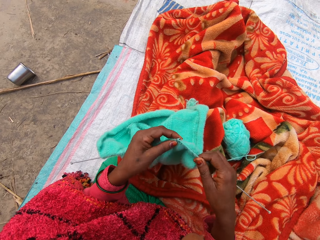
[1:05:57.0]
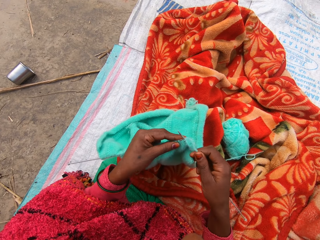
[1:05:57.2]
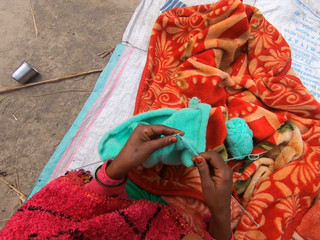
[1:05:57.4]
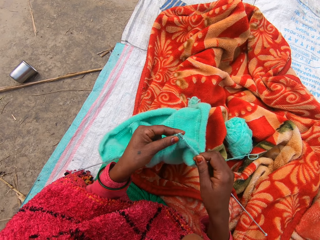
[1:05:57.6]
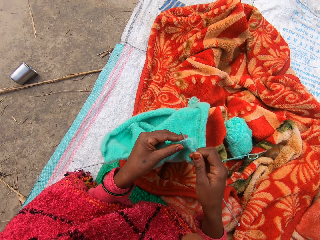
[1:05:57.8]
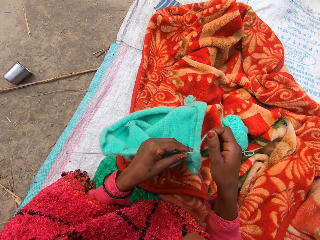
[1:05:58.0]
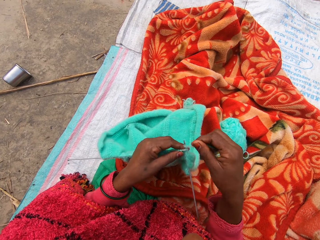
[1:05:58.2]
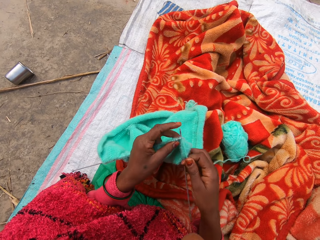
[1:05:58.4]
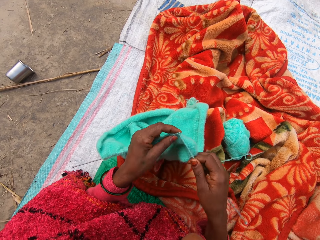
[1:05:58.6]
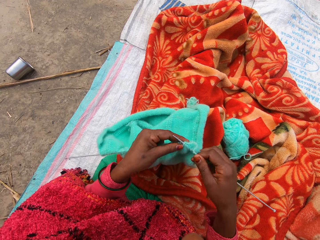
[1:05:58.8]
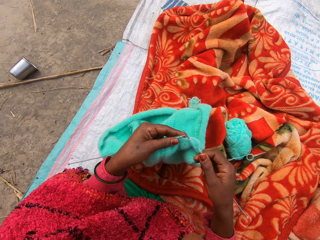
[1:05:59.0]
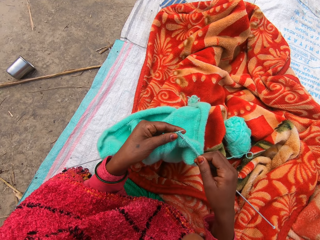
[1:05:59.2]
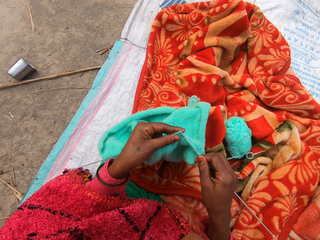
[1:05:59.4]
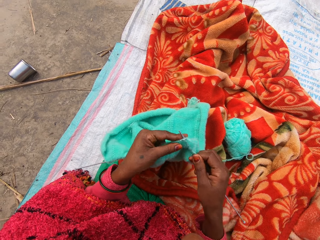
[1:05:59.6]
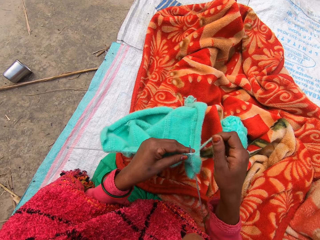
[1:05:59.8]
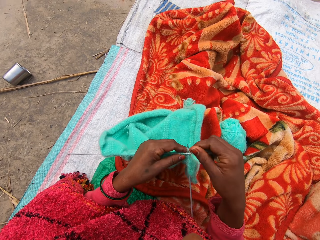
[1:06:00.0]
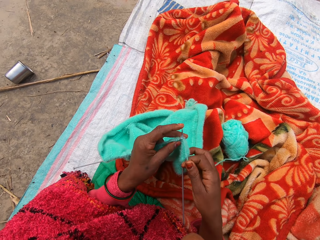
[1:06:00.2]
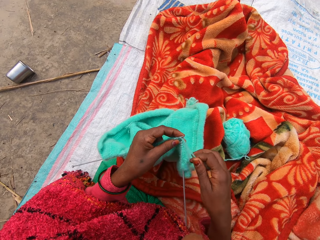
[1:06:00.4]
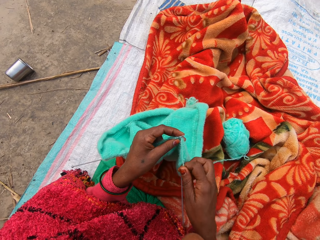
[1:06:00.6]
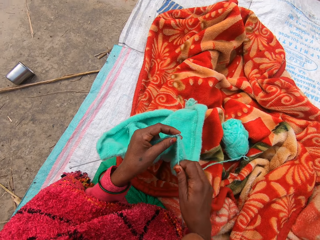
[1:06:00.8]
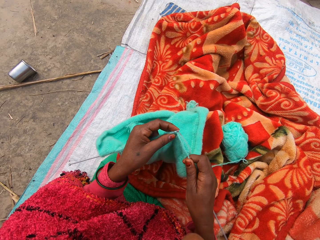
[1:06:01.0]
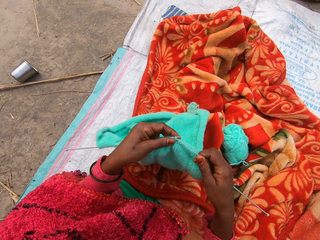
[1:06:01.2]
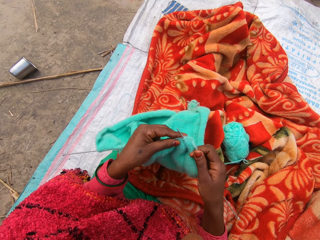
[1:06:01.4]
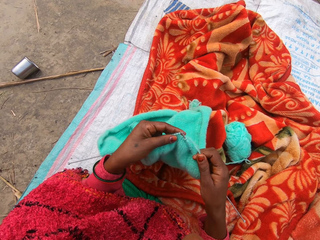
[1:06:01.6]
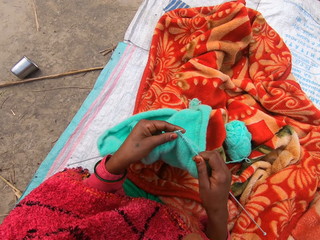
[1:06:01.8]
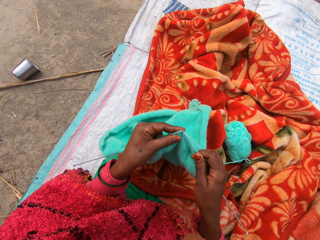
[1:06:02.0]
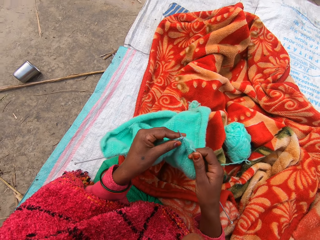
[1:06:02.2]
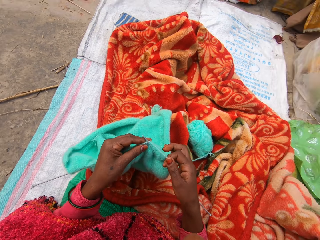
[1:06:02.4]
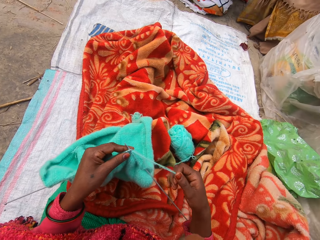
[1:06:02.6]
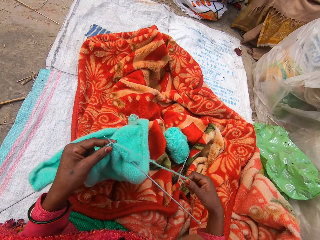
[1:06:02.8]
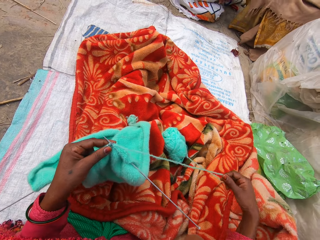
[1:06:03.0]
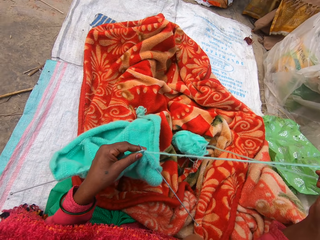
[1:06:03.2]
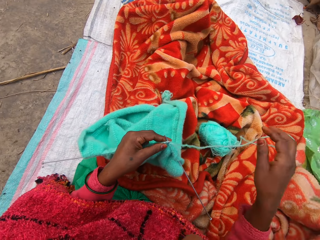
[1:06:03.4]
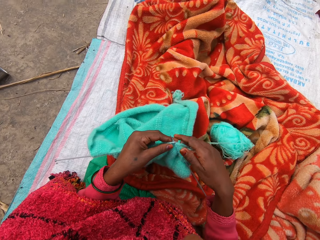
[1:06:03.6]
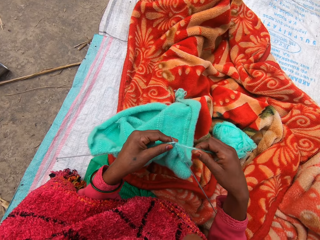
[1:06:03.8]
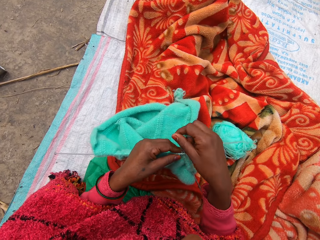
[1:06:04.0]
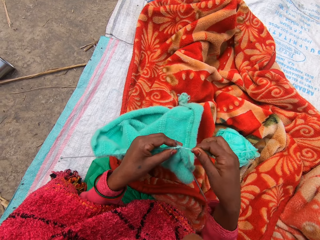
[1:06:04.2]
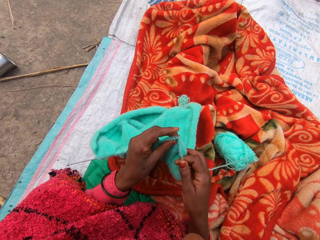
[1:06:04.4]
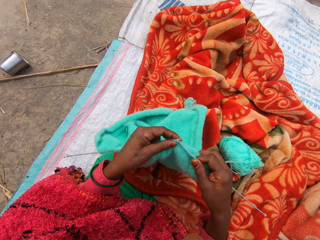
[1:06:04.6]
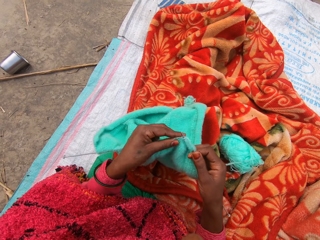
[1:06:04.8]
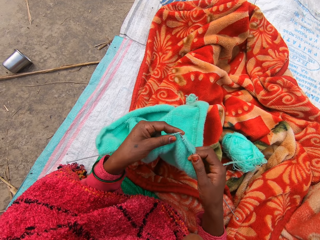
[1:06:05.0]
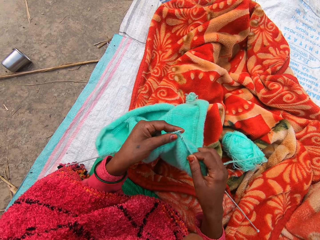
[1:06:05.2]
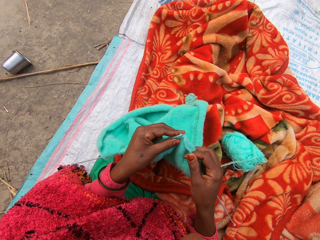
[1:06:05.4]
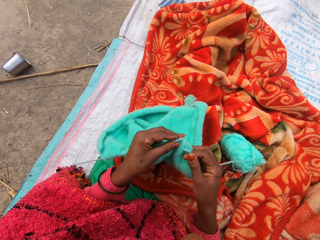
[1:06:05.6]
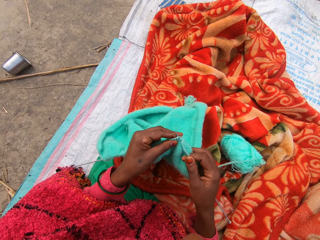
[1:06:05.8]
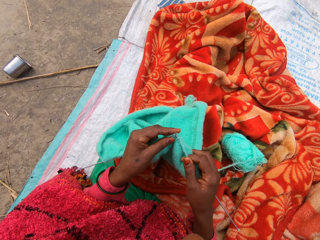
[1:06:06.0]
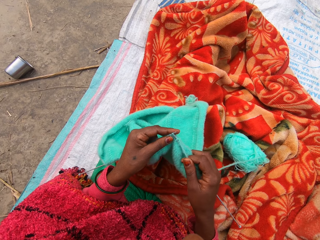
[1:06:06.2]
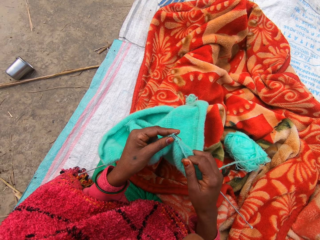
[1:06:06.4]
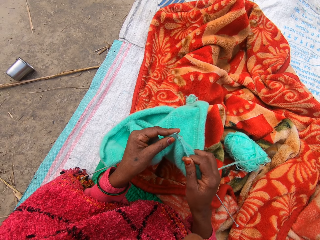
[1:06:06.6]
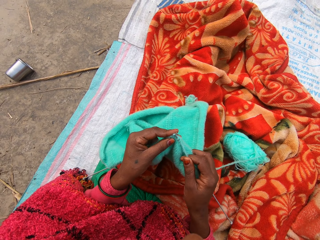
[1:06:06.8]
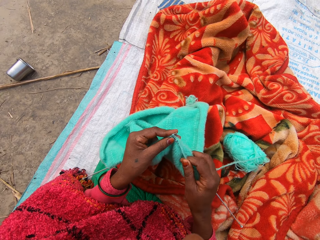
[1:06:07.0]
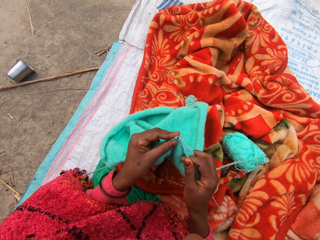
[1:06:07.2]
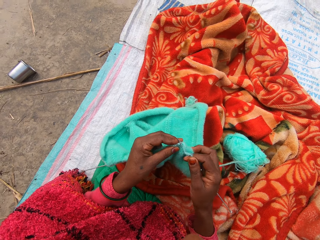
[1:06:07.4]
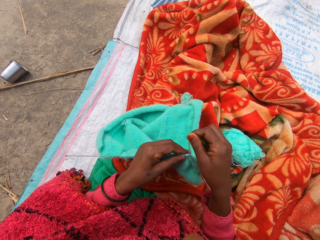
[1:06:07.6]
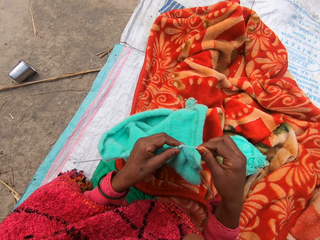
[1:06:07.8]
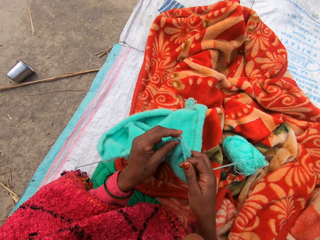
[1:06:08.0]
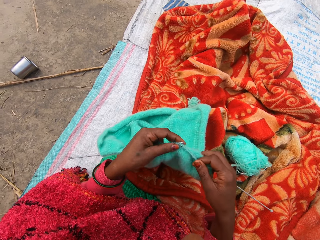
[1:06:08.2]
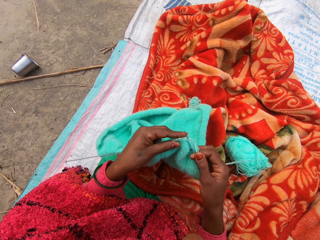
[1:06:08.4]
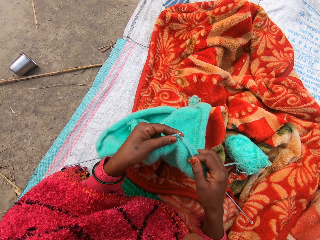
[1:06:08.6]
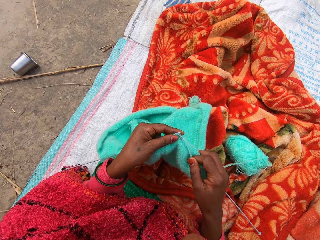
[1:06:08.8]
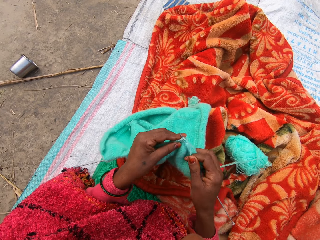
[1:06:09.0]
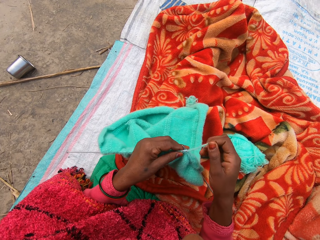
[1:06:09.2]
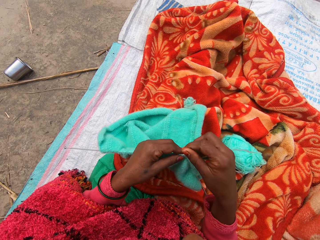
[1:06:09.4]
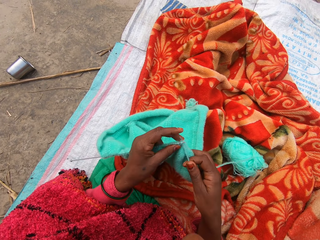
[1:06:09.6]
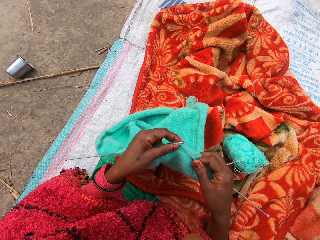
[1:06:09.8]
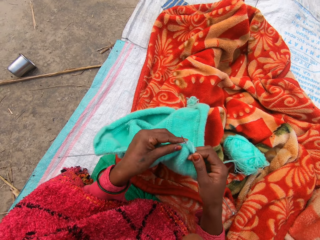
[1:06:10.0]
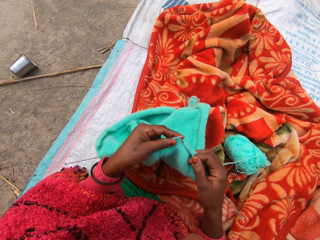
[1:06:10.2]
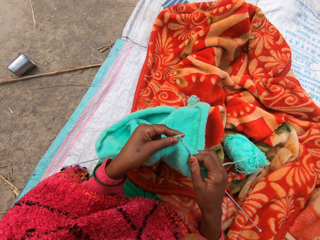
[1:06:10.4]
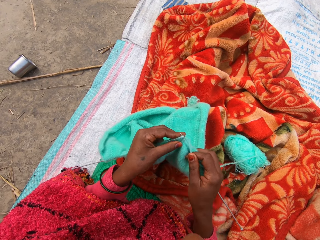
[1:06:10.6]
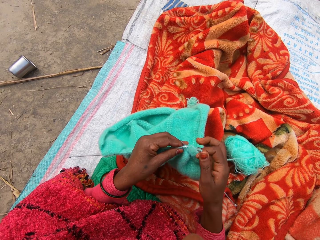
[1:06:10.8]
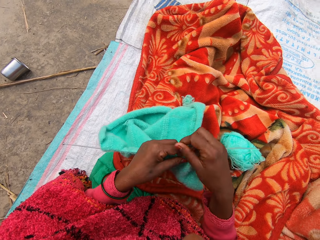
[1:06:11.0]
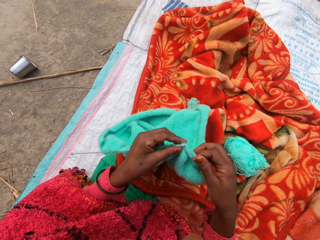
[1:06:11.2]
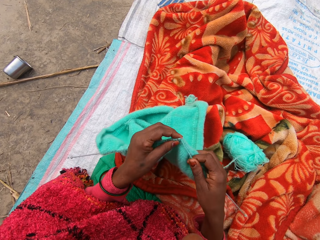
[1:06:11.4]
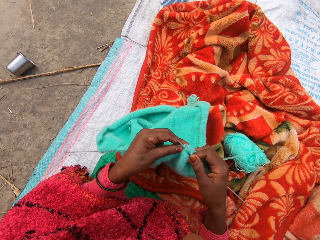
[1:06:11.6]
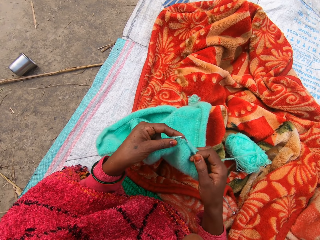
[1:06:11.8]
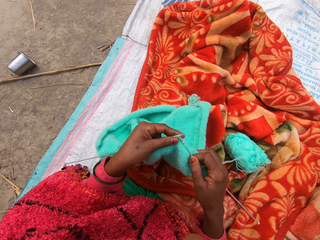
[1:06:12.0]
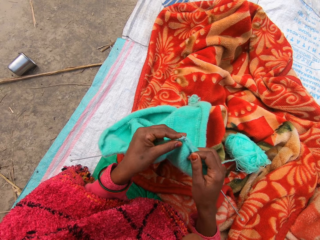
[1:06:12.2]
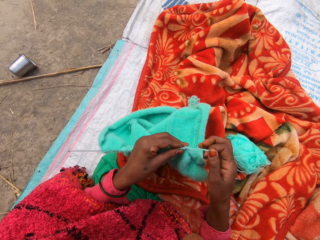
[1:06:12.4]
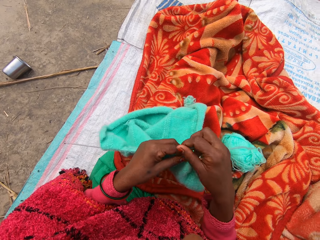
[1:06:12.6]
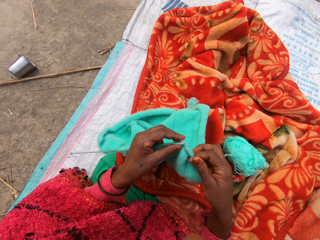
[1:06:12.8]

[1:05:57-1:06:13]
The camera wearer adjusts the thread. She pulls the thread. She knits the fabric. She moves her feet under the blanket. She knits the fabric.

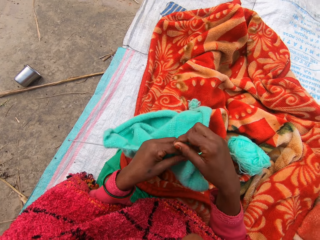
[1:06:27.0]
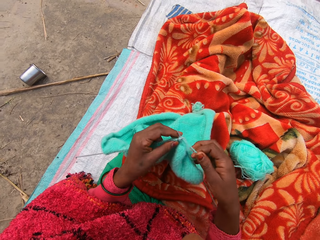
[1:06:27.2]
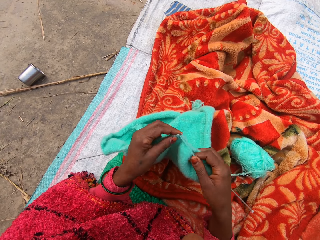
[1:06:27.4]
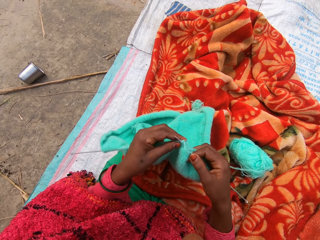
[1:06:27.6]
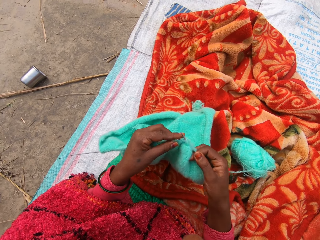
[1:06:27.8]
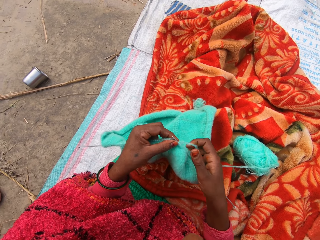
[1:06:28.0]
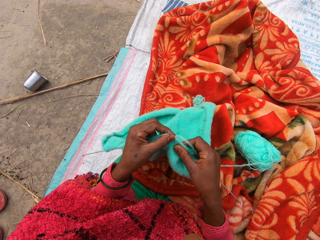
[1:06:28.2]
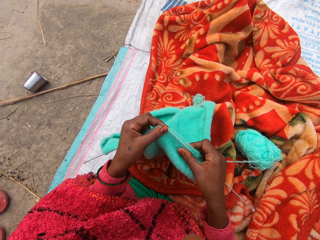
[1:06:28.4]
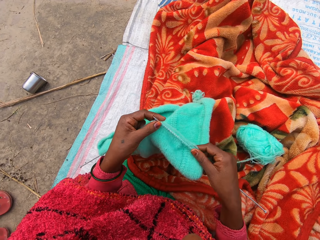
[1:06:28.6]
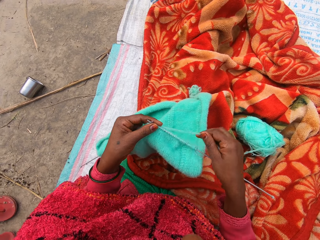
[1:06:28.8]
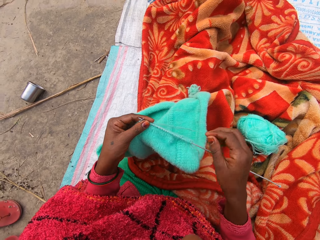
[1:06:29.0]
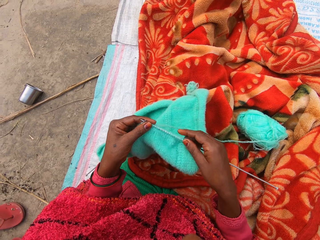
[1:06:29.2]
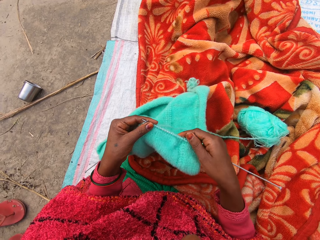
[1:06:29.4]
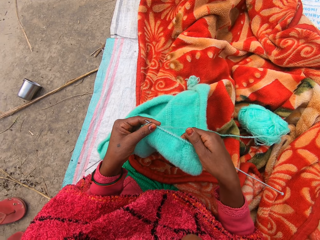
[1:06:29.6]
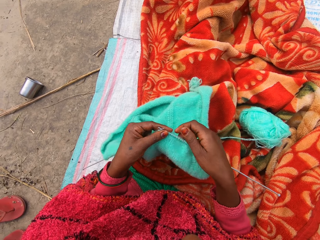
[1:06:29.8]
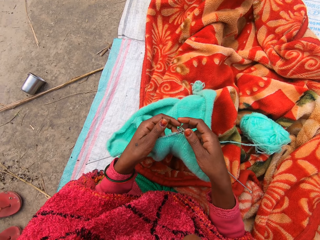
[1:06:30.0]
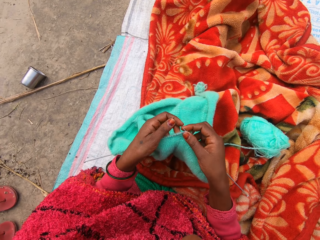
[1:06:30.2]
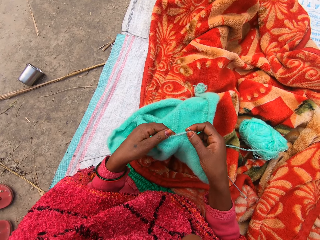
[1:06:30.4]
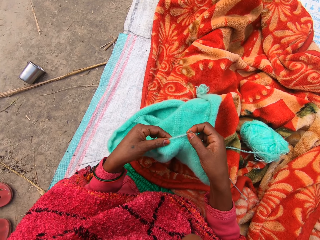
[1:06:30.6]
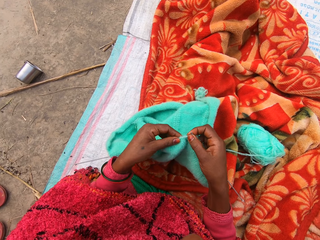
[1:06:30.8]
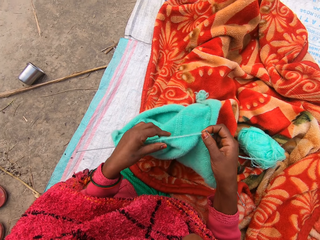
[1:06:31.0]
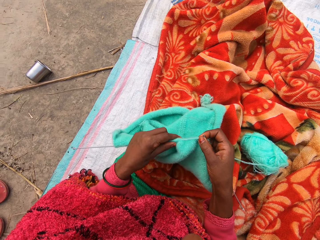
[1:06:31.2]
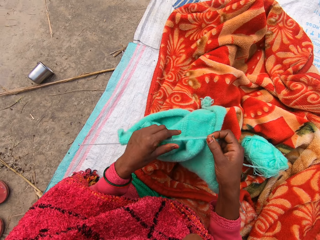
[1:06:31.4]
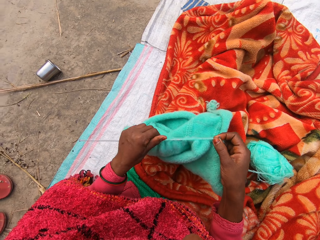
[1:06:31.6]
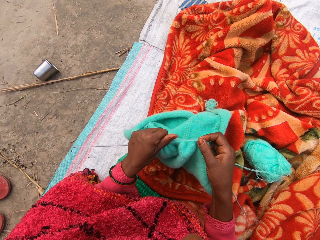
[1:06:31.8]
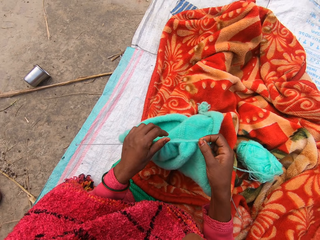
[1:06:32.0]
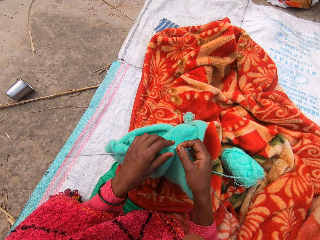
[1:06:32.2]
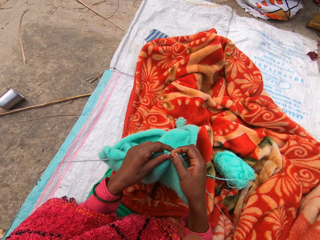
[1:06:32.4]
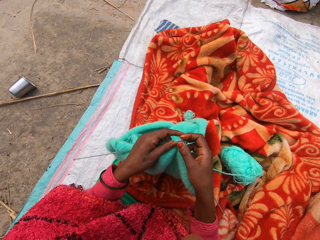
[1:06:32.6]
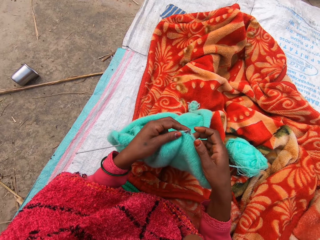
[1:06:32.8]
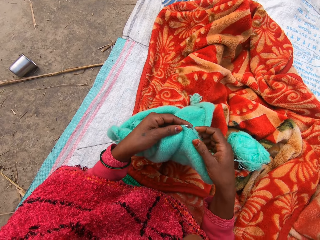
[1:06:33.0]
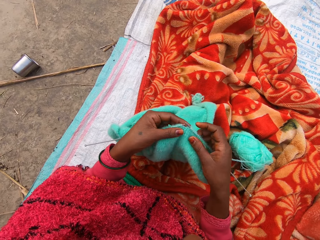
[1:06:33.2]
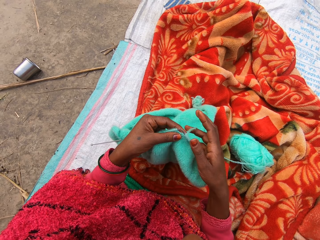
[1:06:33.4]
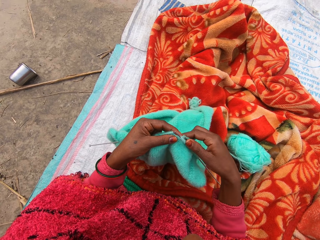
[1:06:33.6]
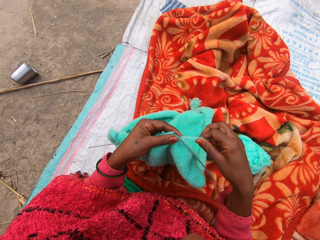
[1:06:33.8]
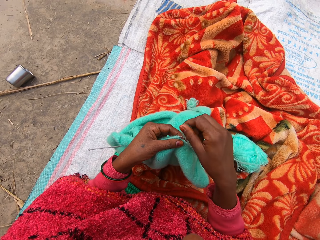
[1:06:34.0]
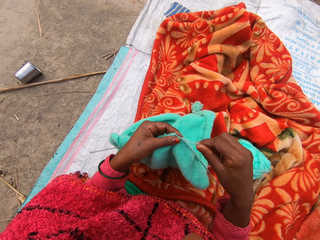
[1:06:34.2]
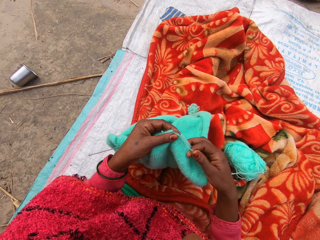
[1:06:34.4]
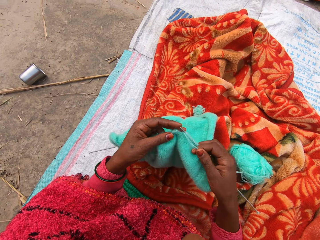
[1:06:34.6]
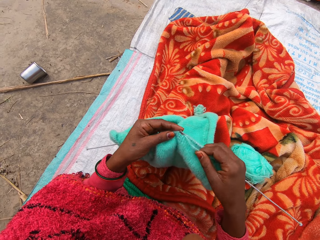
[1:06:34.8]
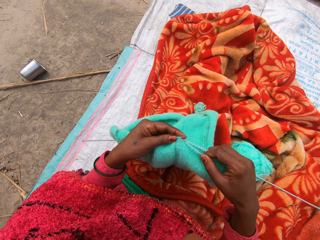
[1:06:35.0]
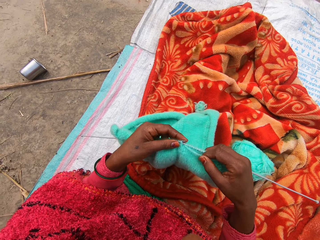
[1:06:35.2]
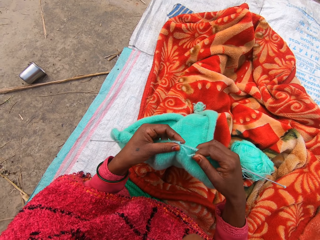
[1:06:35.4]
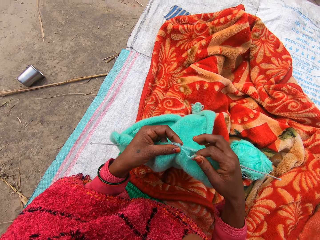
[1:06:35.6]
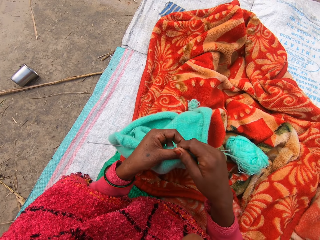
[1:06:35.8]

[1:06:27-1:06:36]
The camera wearer adjusts the fabric on the knitting needle with her right hand. She holds the fabric. She adjusts the fabric on the knitting needle with her left hand. She knits the fabric.
